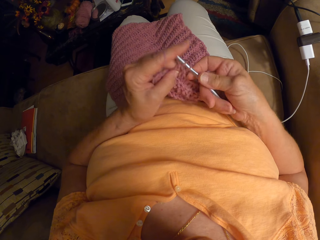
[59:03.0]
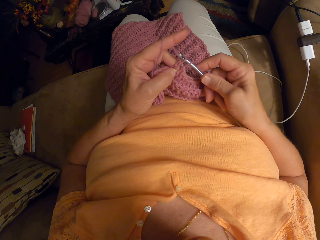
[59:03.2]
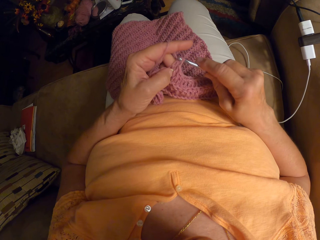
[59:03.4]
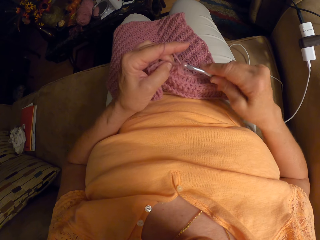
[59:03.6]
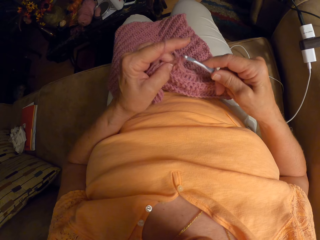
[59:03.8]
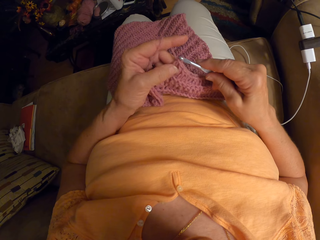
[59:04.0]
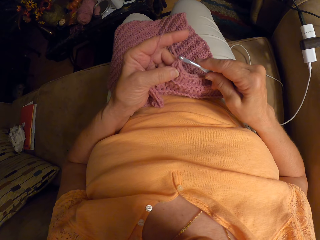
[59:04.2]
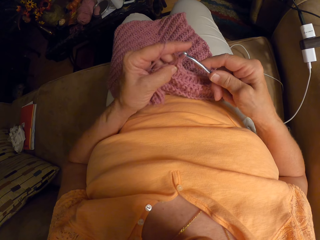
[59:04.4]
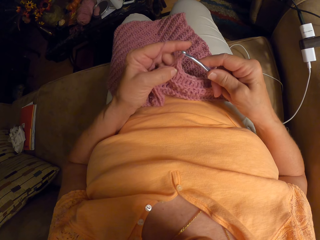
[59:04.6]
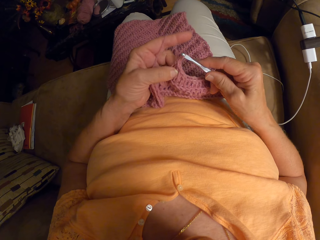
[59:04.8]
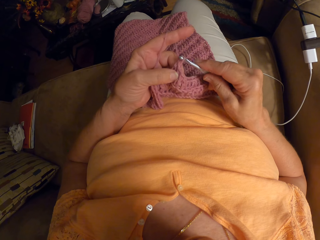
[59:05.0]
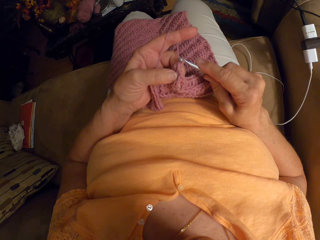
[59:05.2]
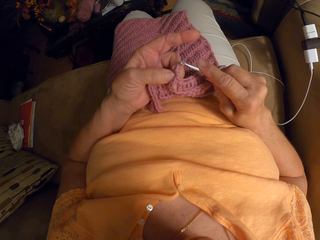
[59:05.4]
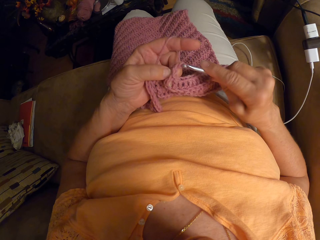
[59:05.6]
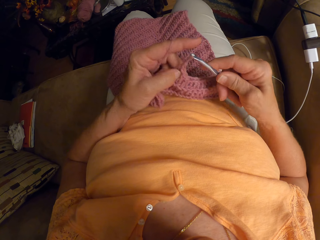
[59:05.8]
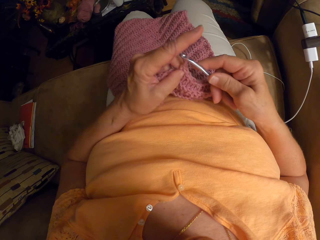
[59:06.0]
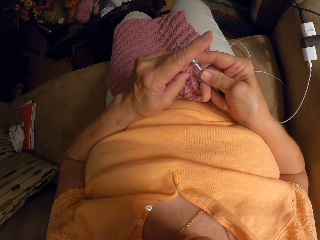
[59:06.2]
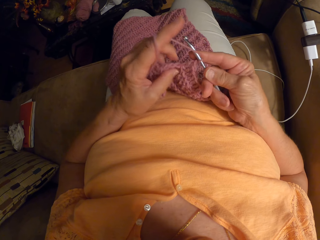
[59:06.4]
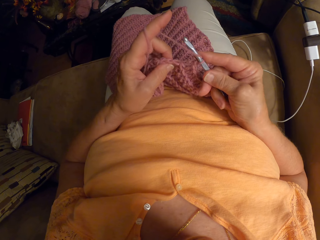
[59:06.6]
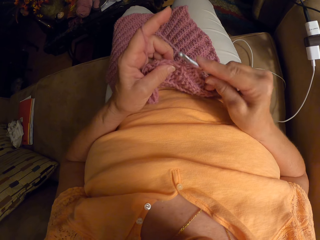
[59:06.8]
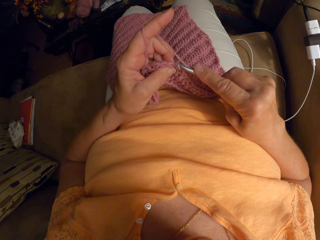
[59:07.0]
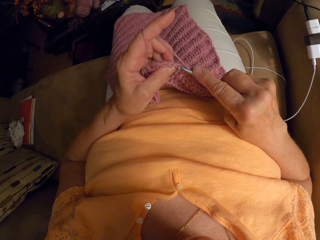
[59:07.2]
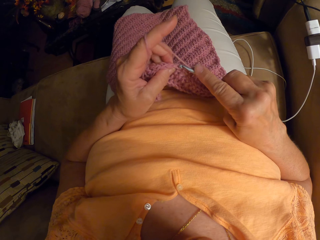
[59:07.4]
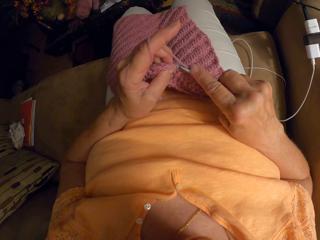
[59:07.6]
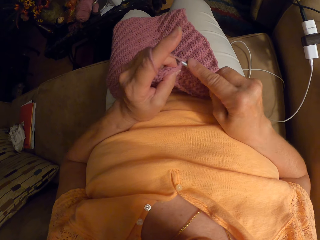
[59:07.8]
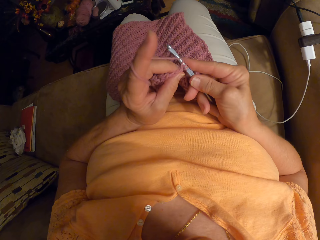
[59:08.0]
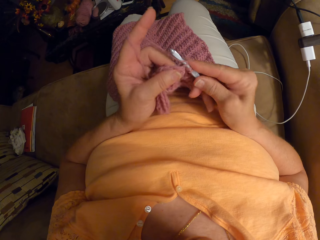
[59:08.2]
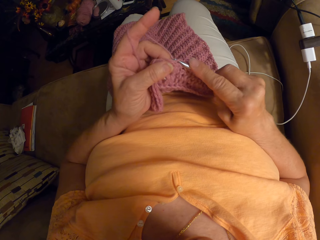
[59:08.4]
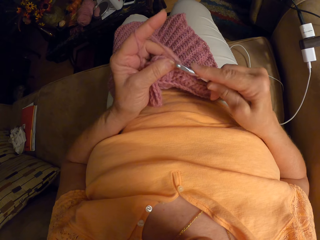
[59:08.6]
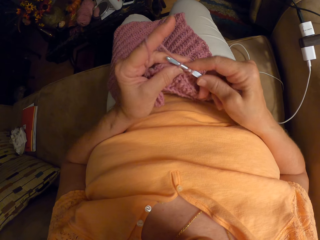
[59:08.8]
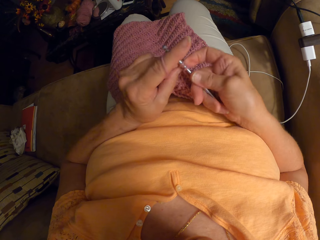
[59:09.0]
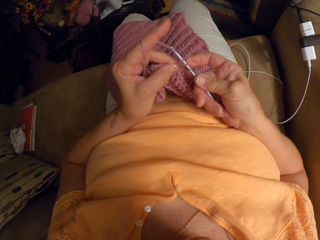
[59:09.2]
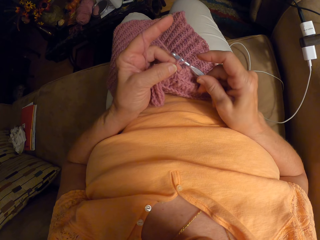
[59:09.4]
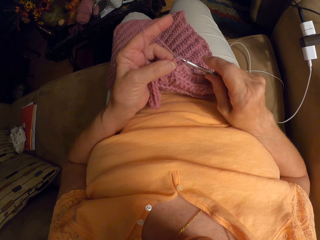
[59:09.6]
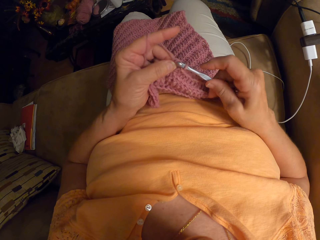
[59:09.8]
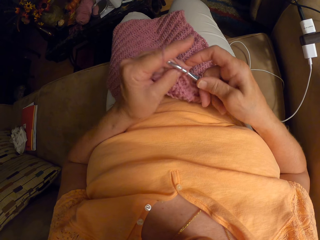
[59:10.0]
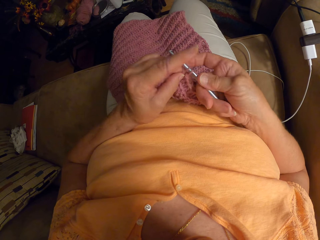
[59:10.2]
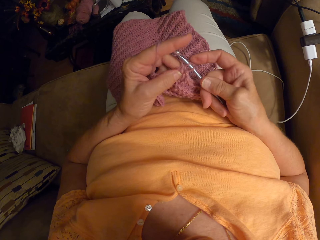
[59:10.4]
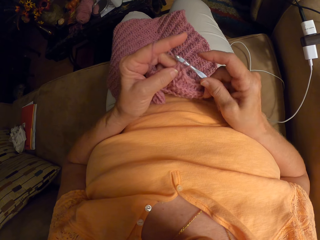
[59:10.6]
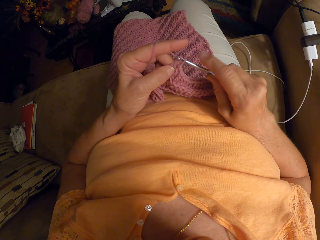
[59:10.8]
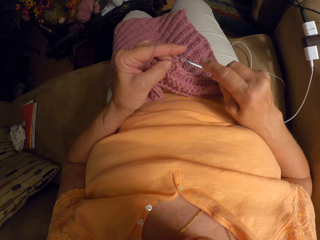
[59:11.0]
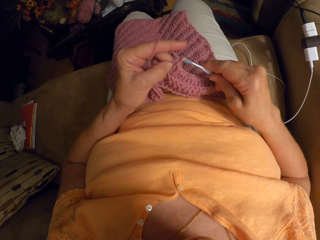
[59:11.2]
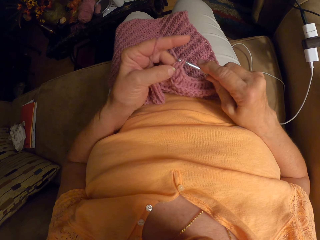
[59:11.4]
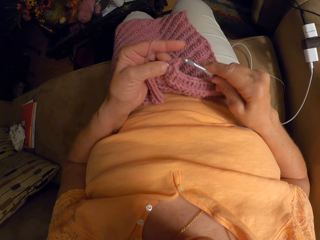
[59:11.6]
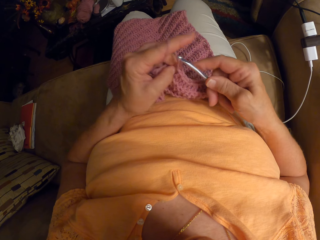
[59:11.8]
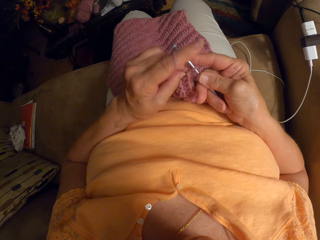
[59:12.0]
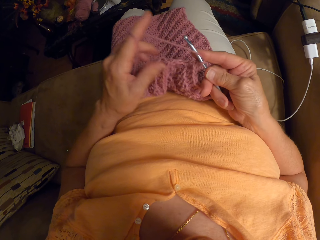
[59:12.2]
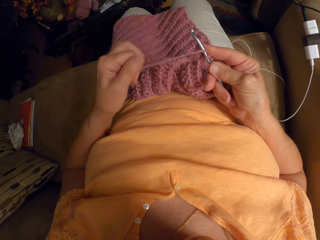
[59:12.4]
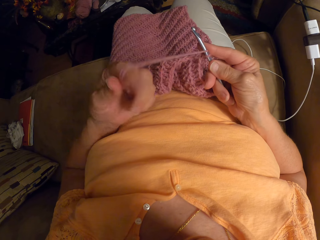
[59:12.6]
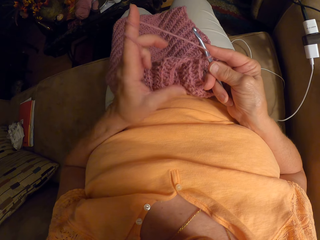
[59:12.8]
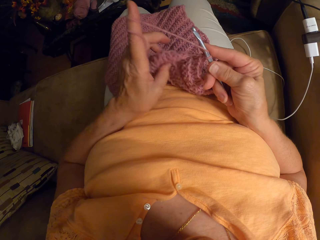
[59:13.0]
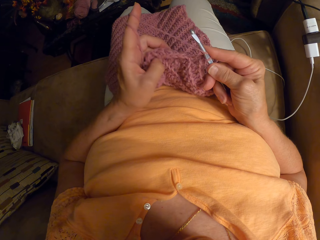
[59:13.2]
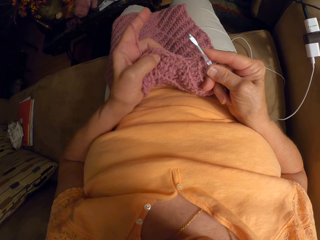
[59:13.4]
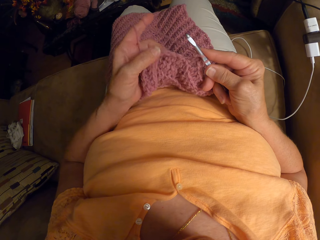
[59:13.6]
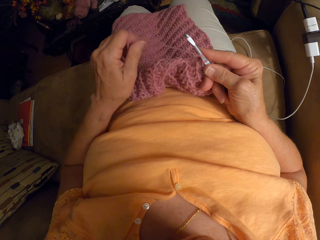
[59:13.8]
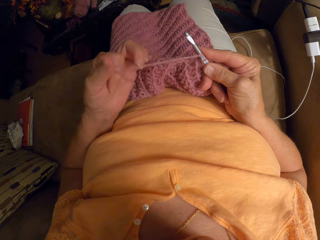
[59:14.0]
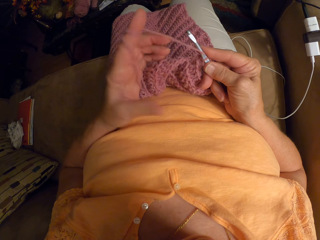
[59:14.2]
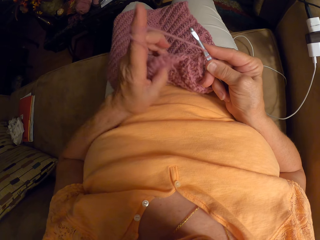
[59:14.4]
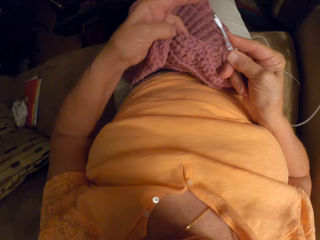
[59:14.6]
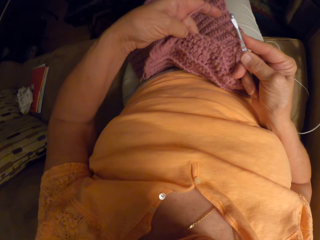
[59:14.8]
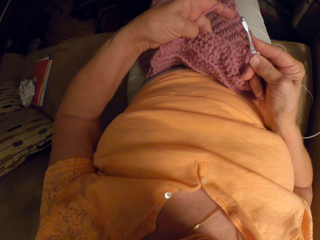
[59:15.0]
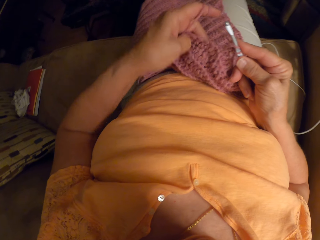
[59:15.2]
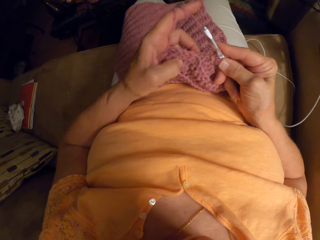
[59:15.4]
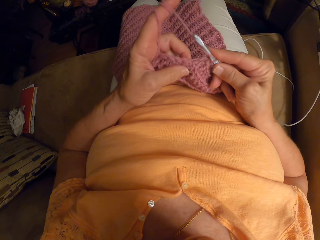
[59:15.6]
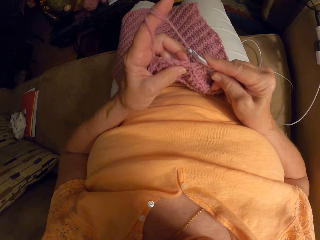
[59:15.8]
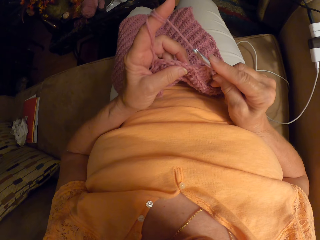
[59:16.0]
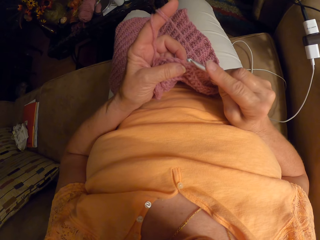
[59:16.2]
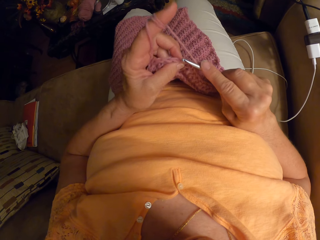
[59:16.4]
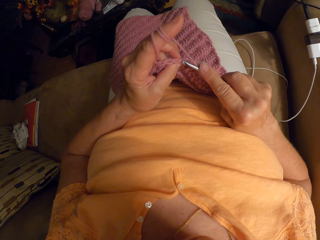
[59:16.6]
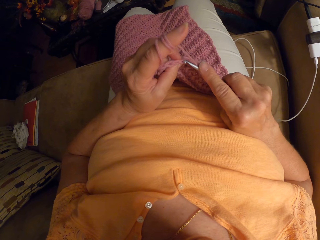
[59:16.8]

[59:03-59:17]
The camera wearer sews a piece of yarn using crochet repeatedly. She wraps the yarn around her left index finger. She does it again. She holds the crochet with both hands.

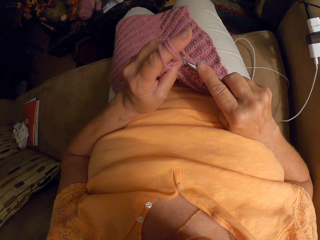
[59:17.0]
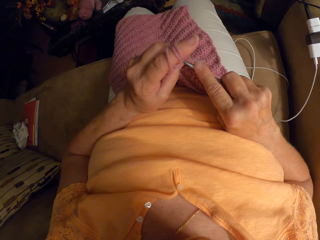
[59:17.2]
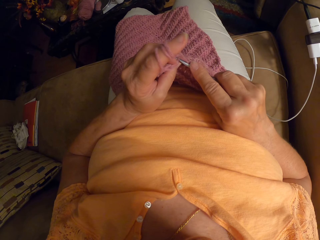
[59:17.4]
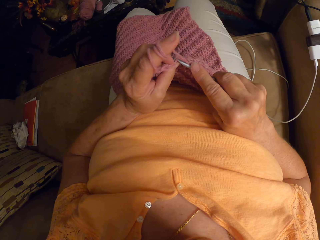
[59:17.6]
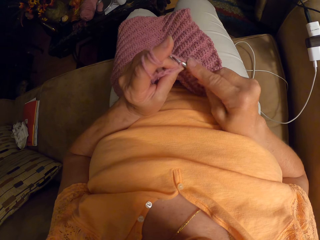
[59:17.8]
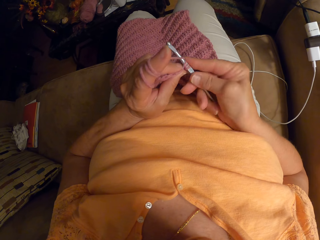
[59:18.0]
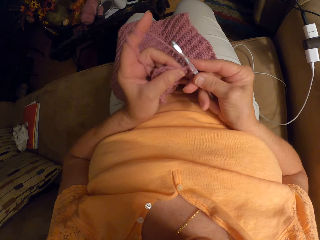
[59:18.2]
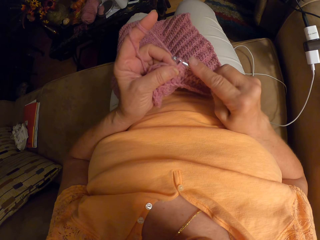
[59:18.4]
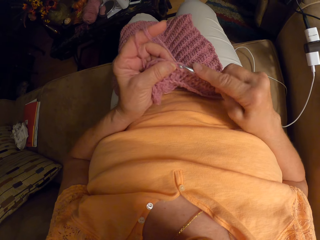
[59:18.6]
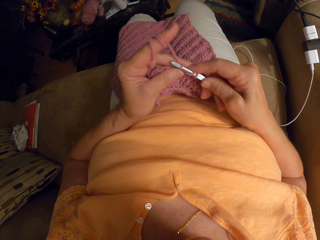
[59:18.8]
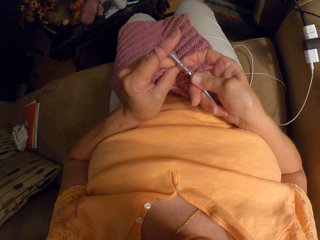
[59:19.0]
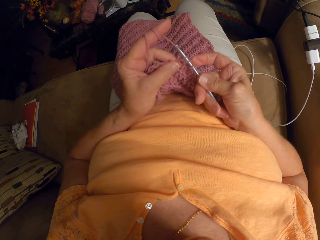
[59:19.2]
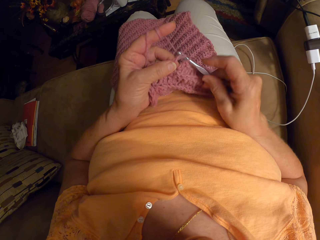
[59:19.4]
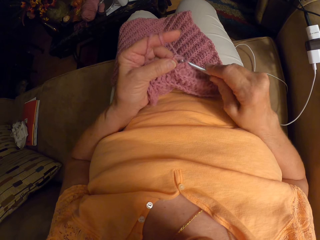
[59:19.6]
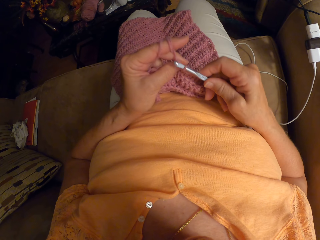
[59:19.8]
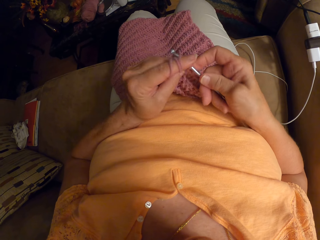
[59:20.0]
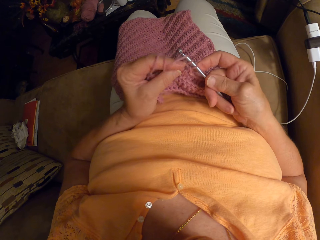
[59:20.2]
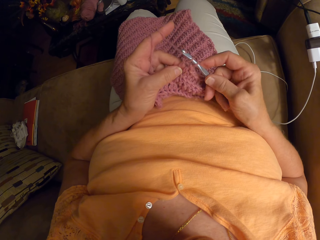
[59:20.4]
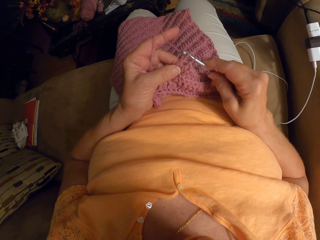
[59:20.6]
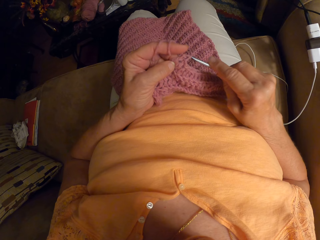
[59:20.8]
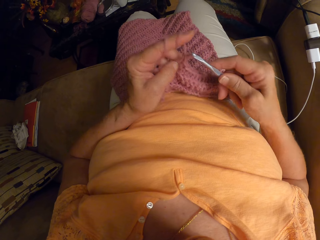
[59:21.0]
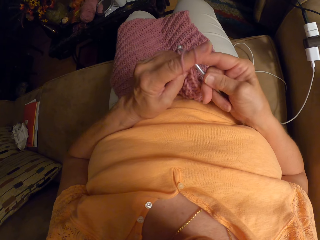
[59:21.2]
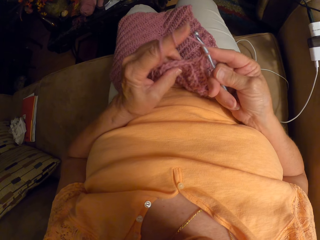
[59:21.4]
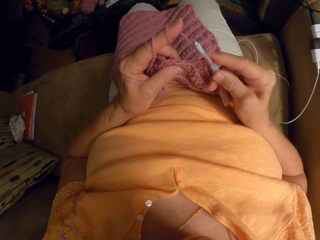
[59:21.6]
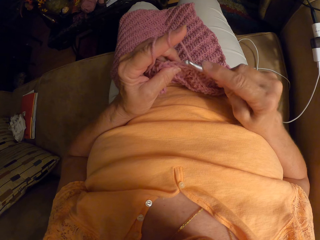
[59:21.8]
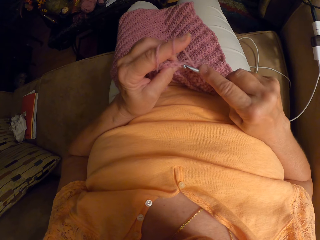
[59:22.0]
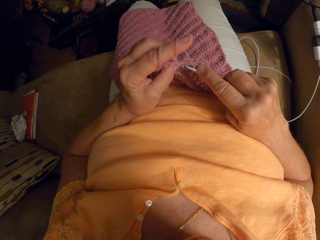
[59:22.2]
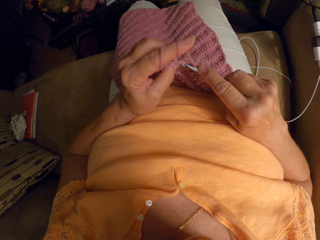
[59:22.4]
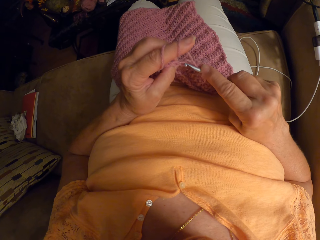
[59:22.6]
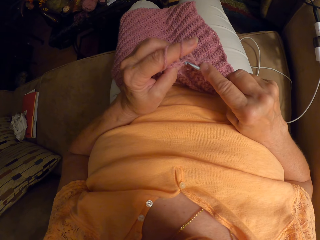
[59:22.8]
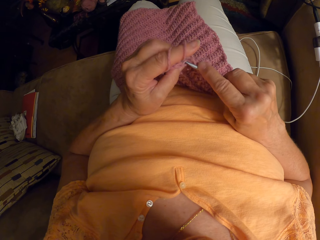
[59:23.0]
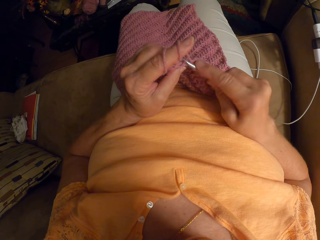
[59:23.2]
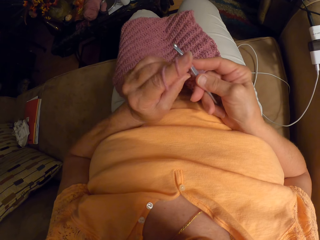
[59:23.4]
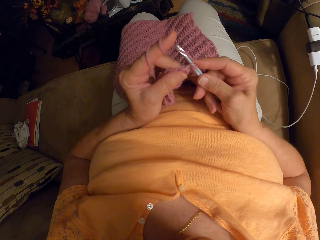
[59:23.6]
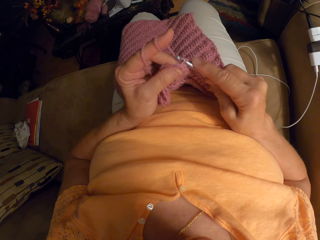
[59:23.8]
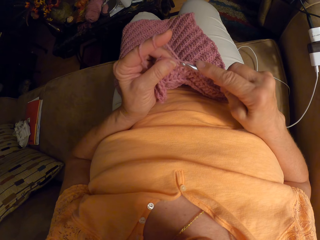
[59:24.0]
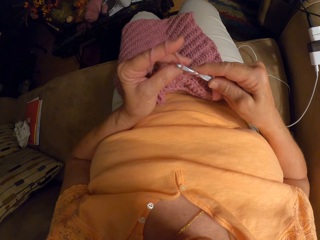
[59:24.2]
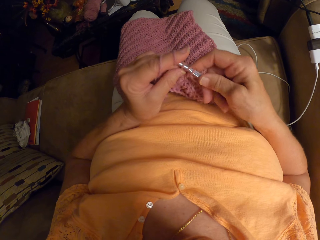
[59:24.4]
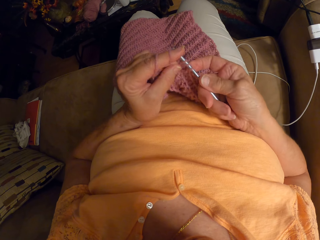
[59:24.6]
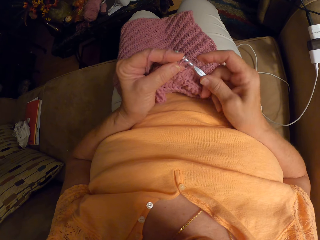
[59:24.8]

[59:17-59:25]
The camera wearer resumes crocheting the yarn with the crochet hook. She sews a piece of yarn using crochet repeatedly.
